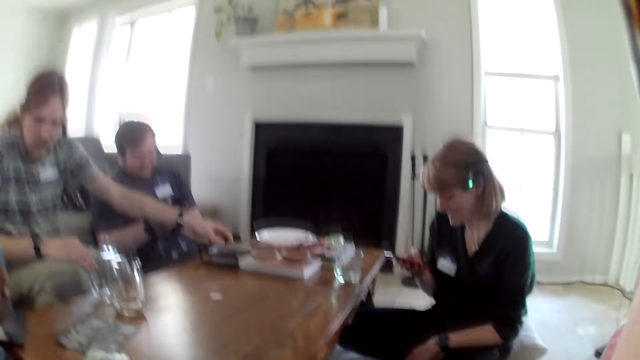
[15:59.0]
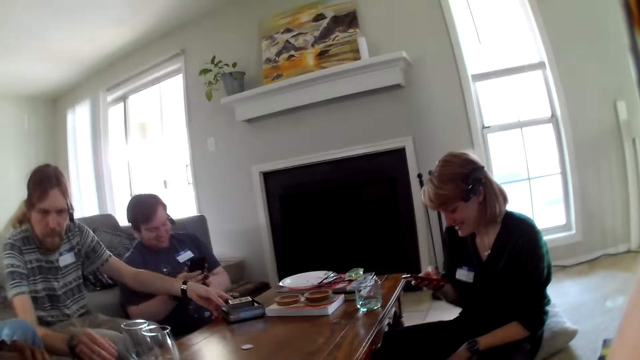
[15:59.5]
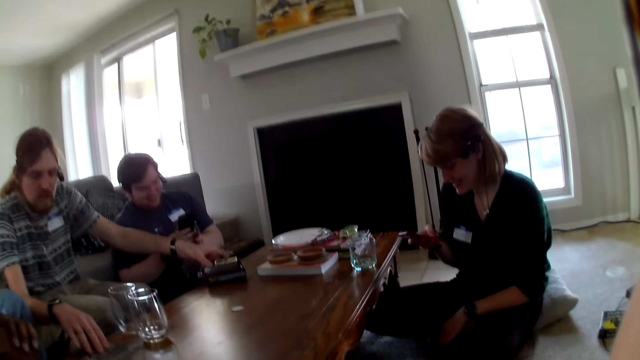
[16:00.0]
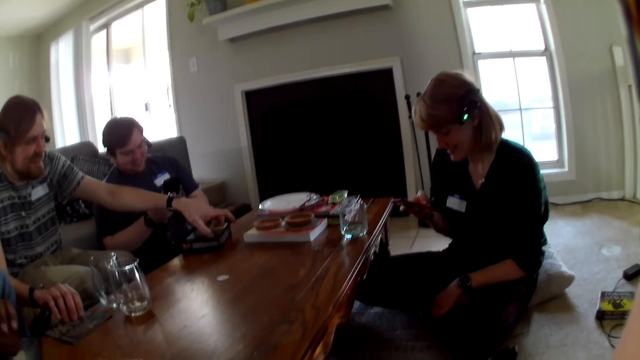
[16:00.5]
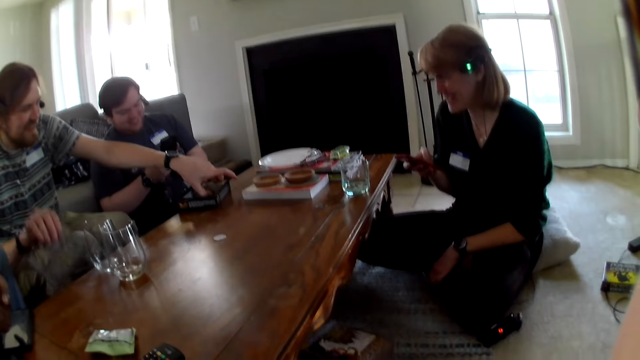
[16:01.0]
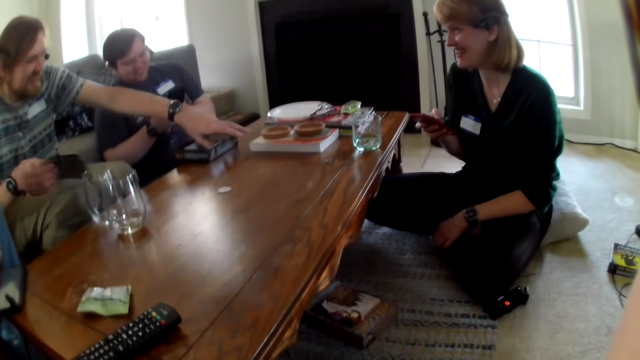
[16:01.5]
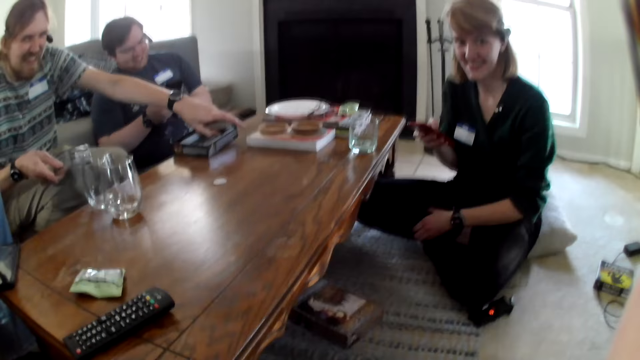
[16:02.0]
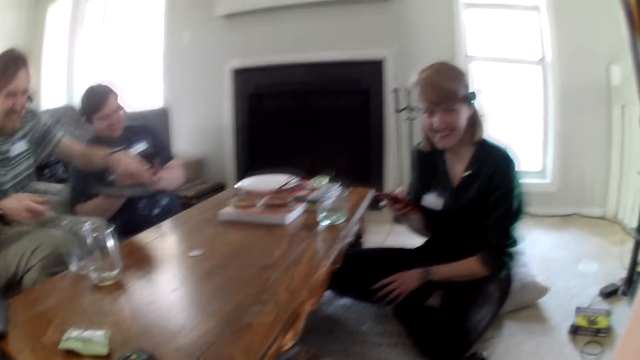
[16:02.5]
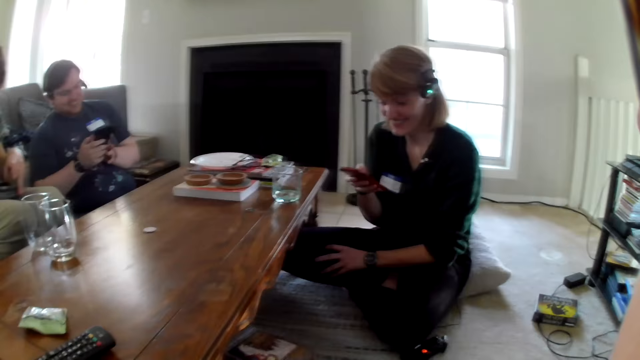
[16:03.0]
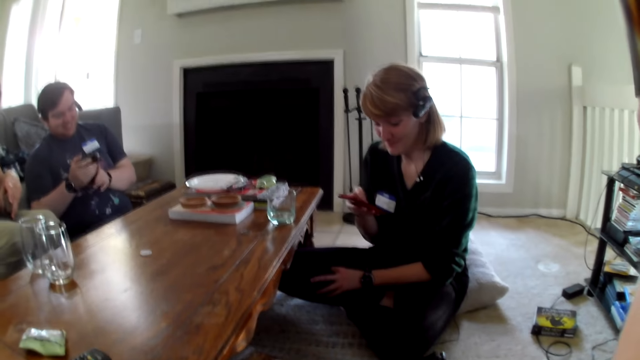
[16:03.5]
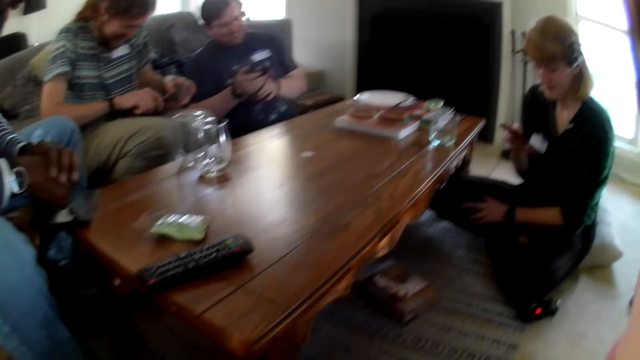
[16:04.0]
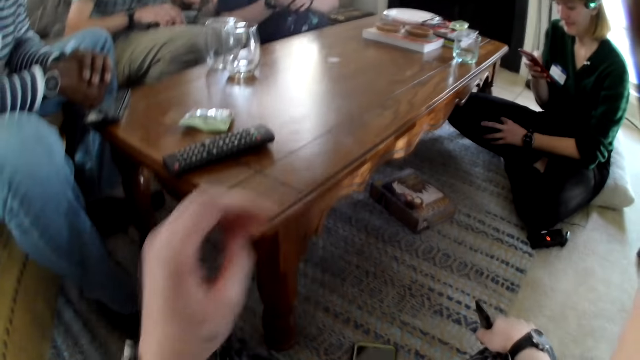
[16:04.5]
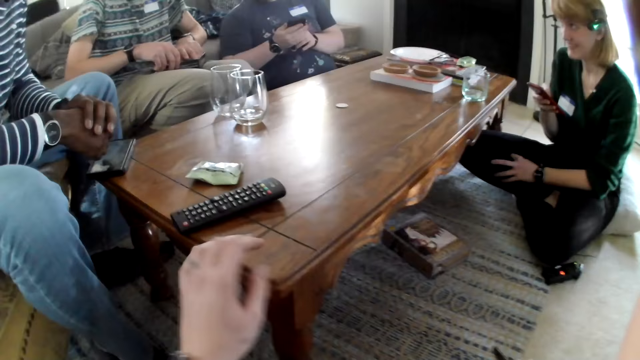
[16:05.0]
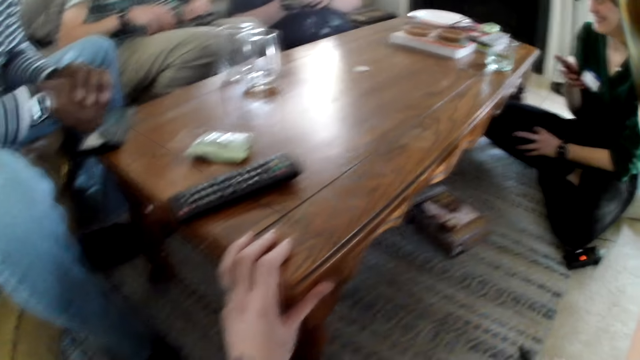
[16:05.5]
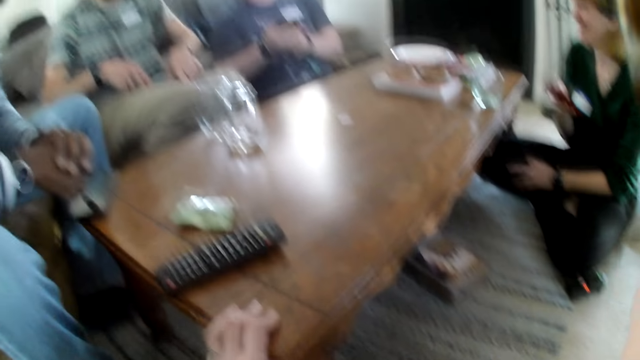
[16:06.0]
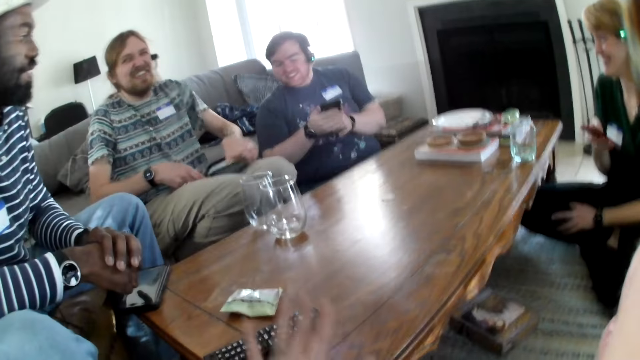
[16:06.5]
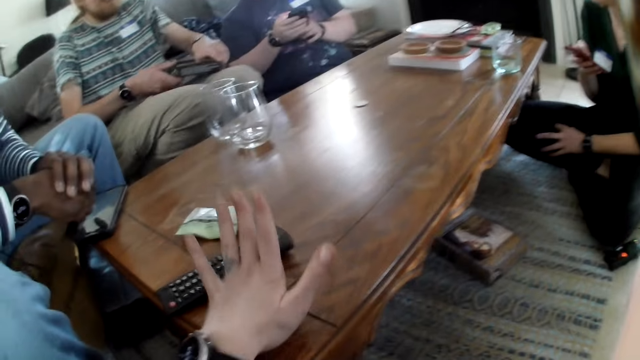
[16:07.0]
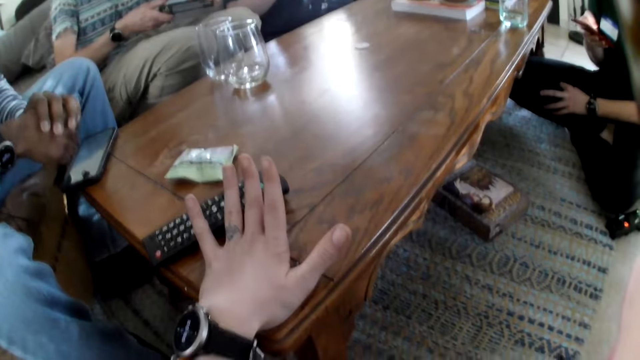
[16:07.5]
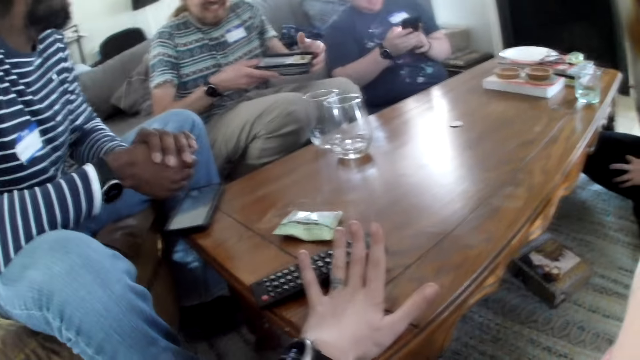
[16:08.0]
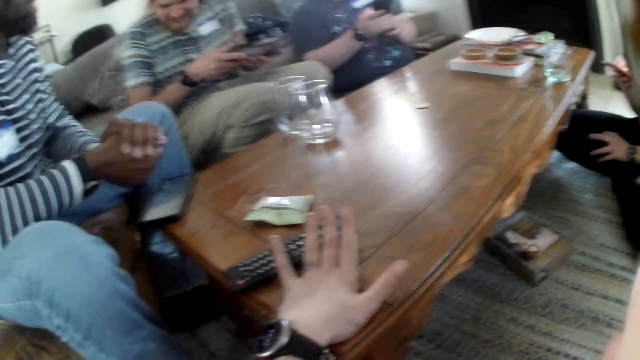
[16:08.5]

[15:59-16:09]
A man moves the box on the table with his left hand. The camera wearer converses with another man, the first man, a third man and a woman. The first man picks a lid from the table with his right hand. He lifts the box from the table with his left hand. He drops the box on his lap with his left hand. He closes the box with the lid in his right hand. The first man converses with the other man, the woman and the camera wearer. The camera wearer hits her left hand on the table. She touches the table. She converses with the first man.

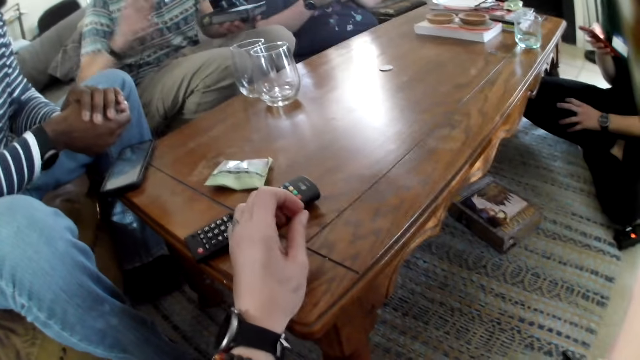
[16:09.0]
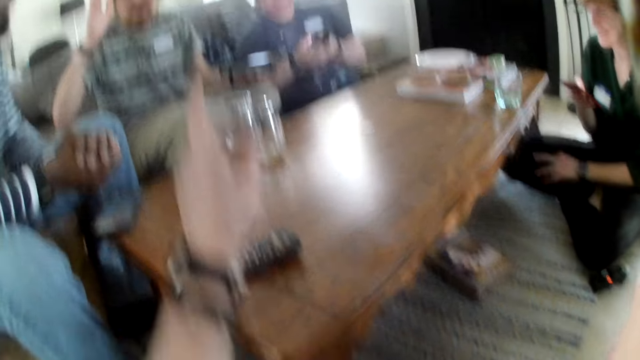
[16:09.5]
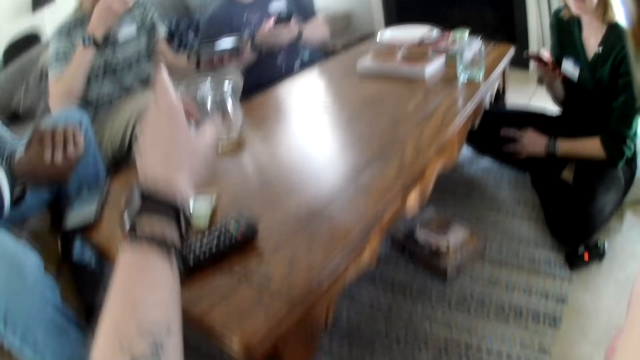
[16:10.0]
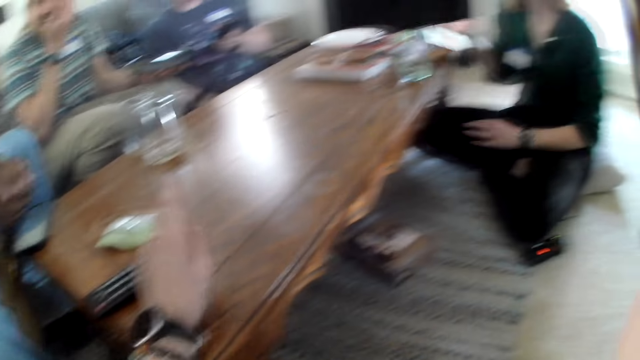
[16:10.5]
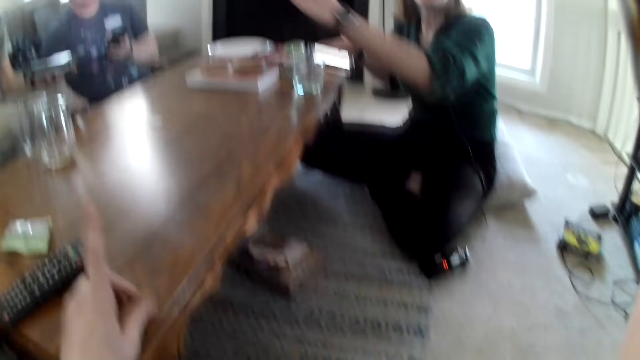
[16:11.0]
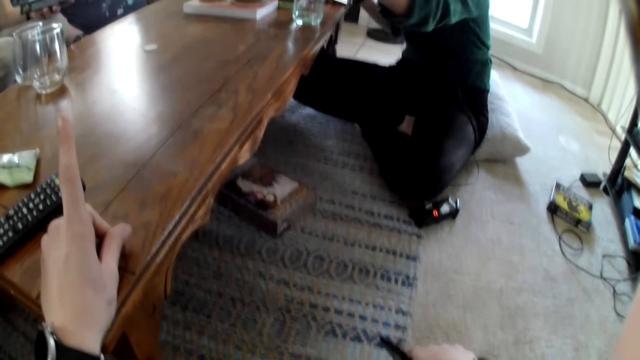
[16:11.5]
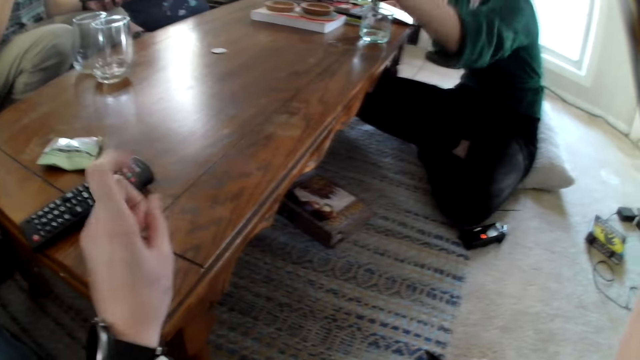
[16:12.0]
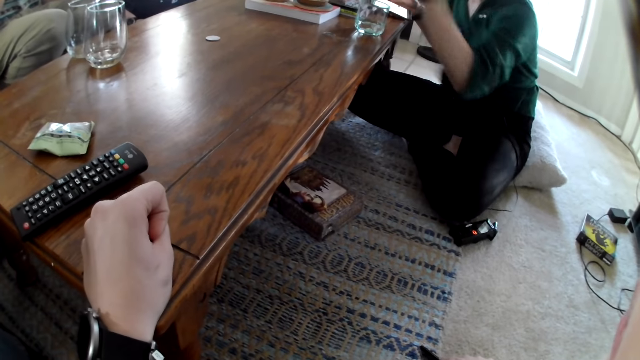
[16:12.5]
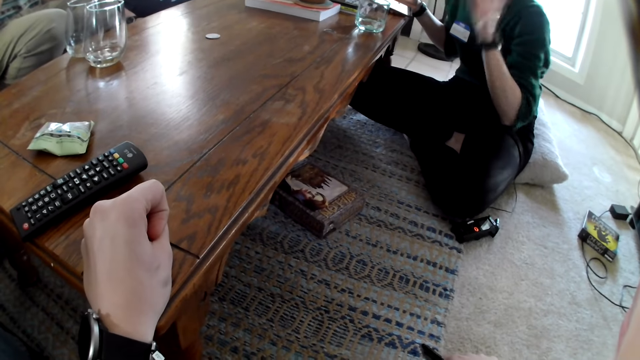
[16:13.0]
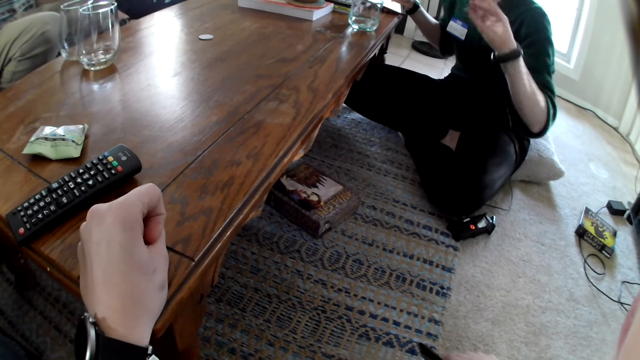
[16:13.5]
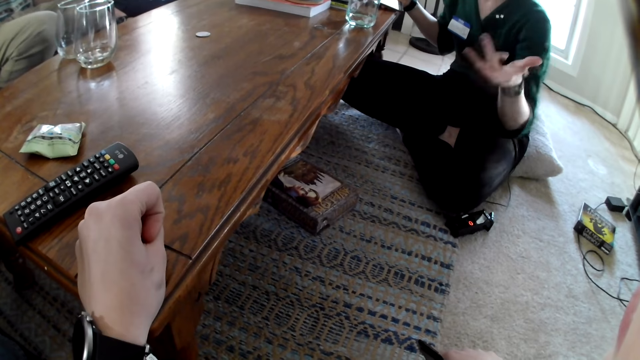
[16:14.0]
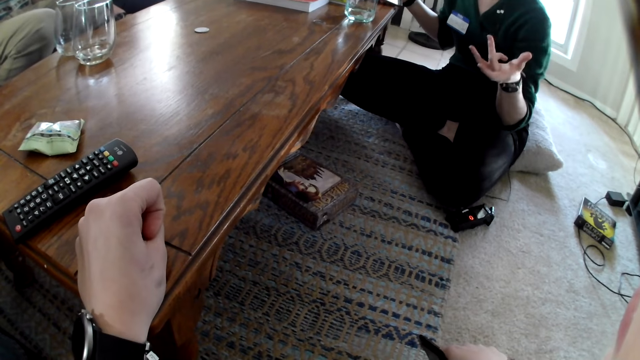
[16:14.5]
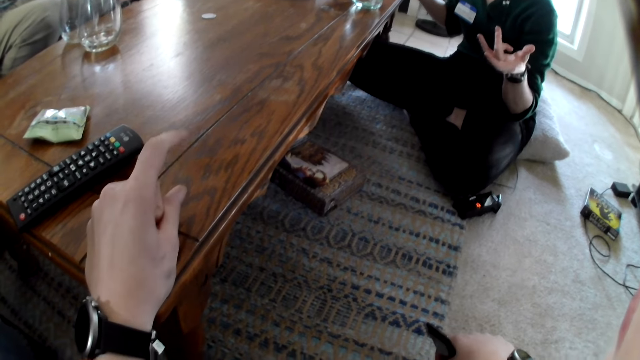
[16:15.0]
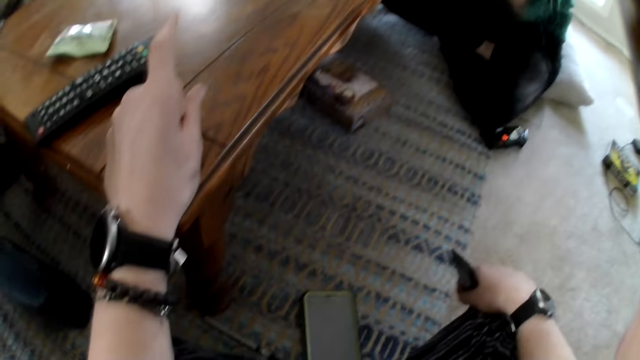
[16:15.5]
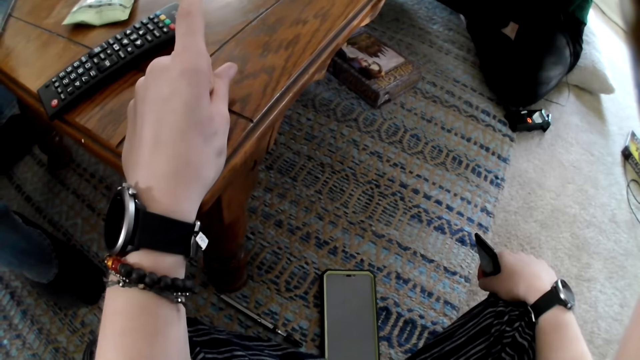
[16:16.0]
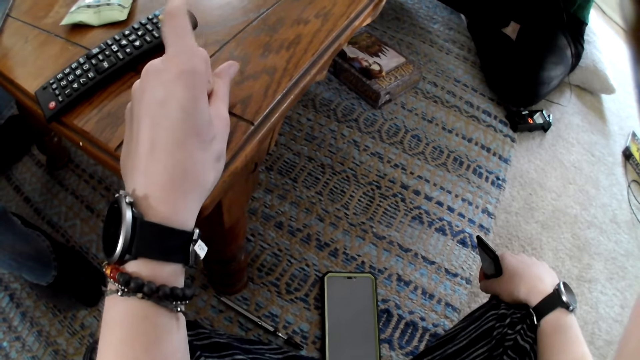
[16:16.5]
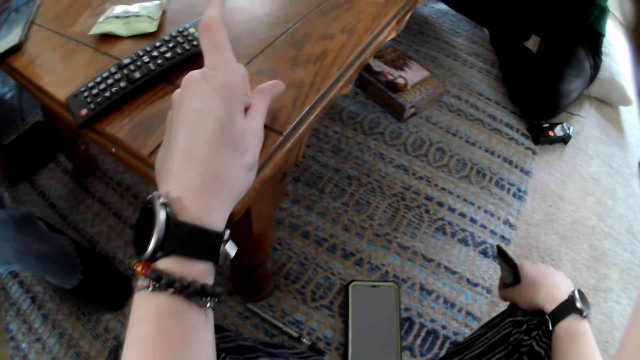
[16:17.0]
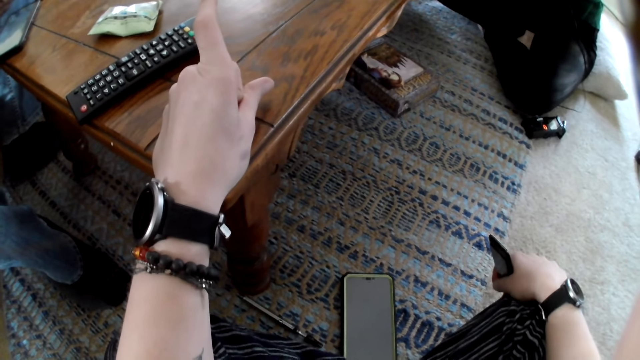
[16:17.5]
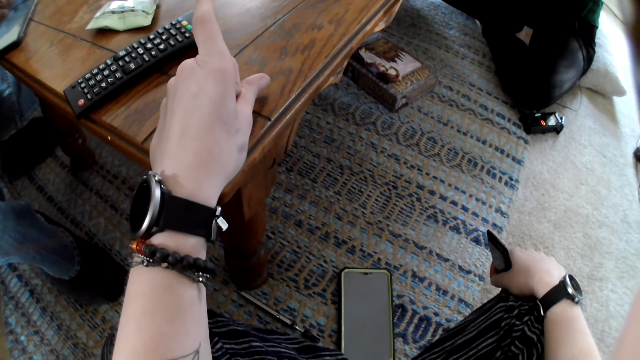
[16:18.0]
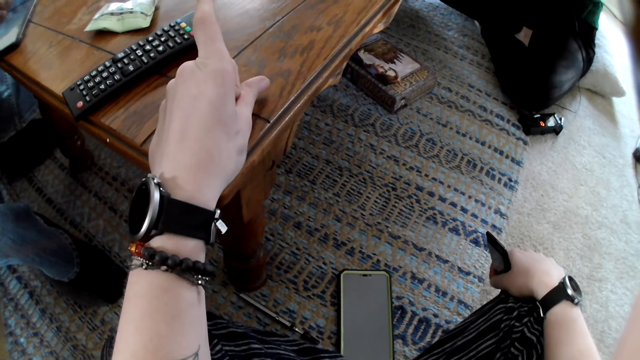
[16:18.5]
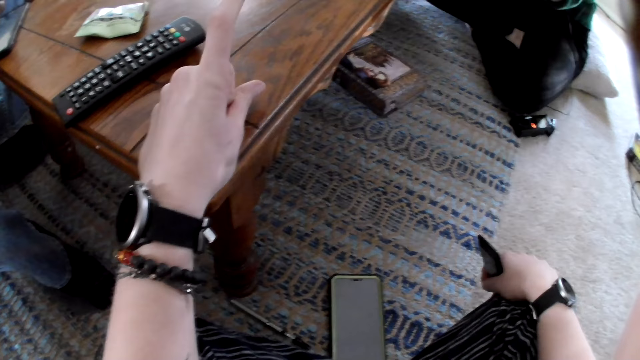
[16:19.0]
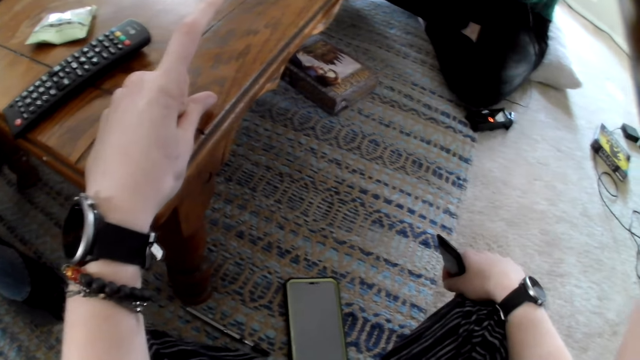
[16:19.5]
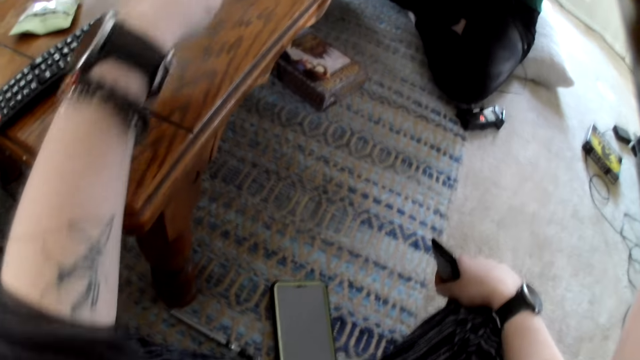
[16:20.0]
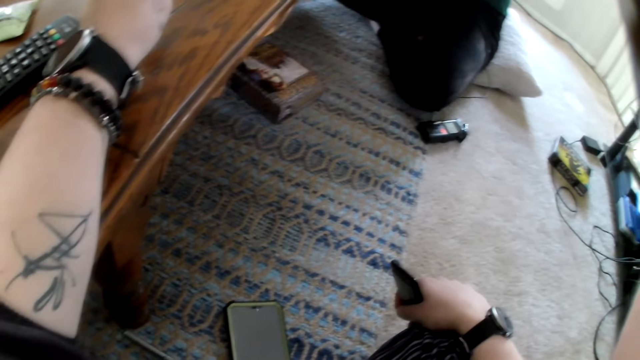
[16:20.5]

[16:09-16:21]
The camera wearer points at a man and talks to the man. A lady talks to the man, another man, a third man and the camera wearer. The camera wearer moves a finger.
